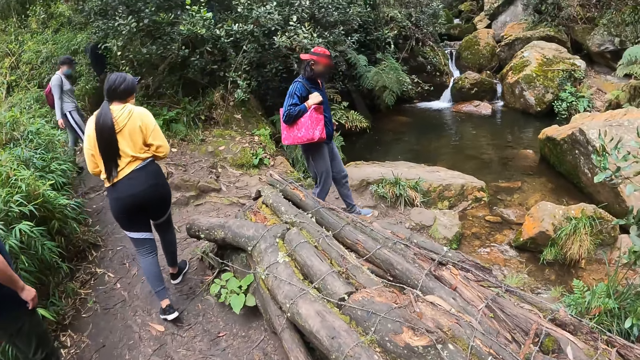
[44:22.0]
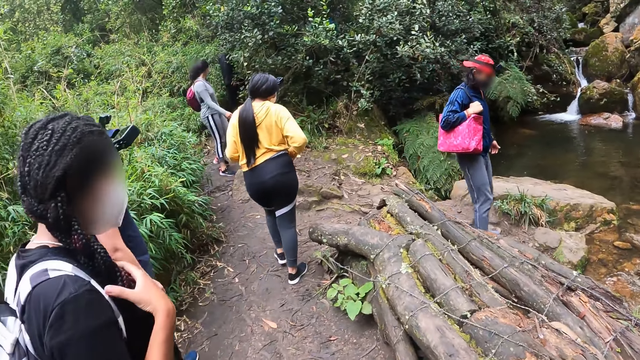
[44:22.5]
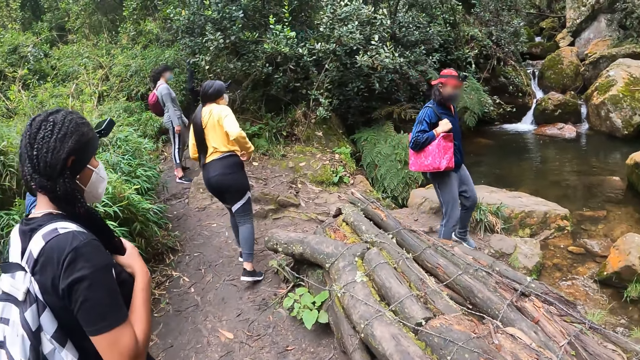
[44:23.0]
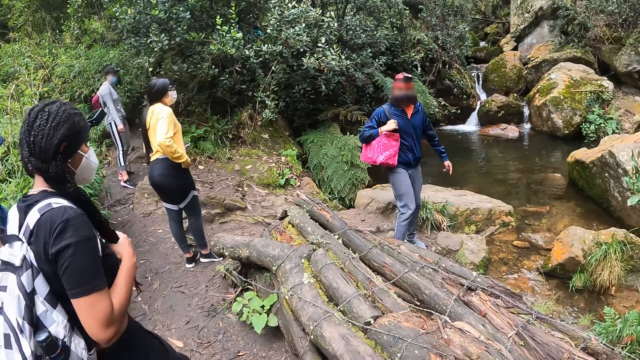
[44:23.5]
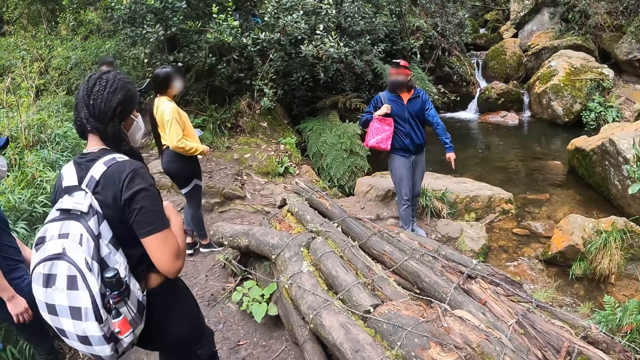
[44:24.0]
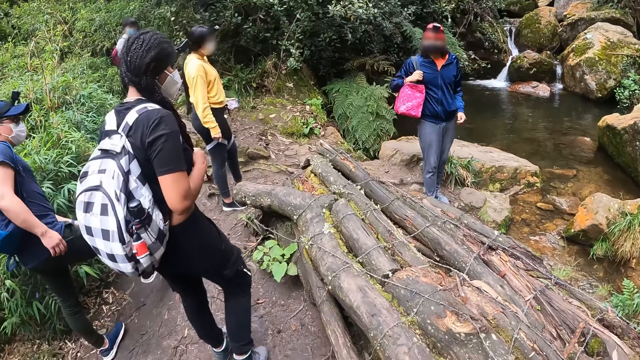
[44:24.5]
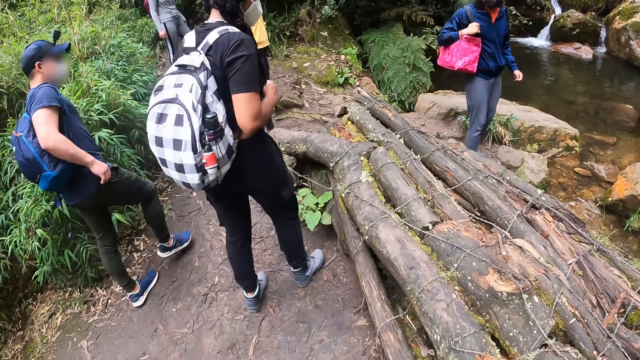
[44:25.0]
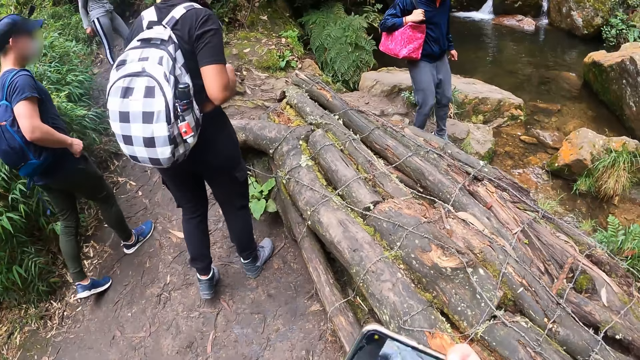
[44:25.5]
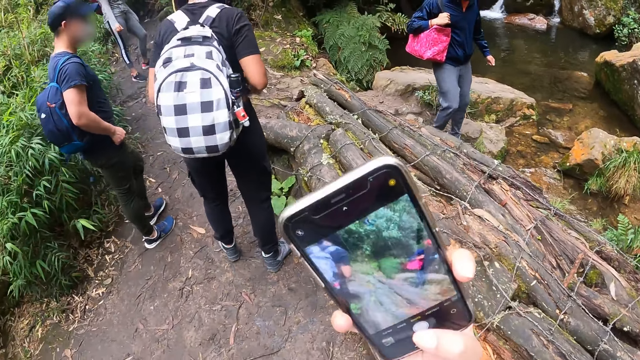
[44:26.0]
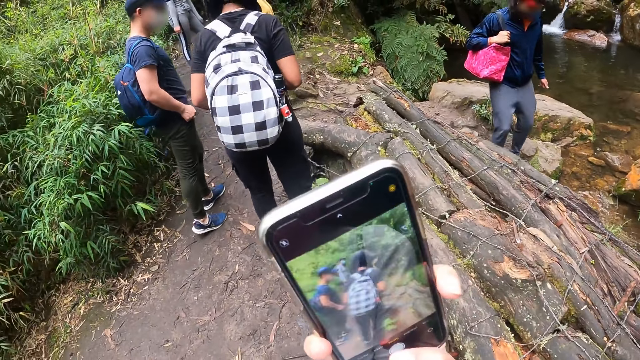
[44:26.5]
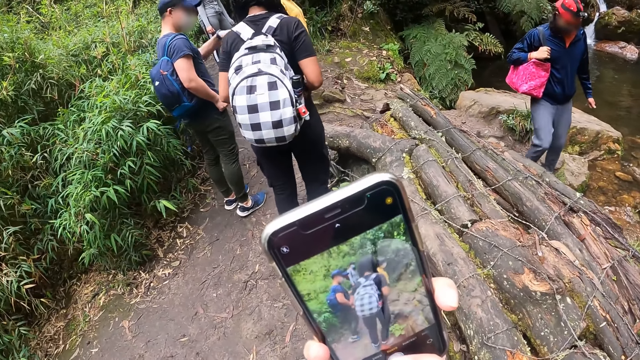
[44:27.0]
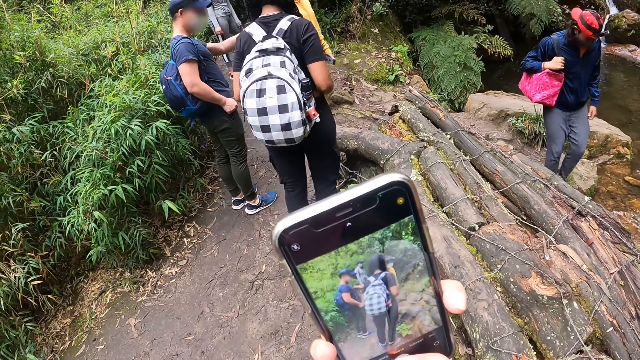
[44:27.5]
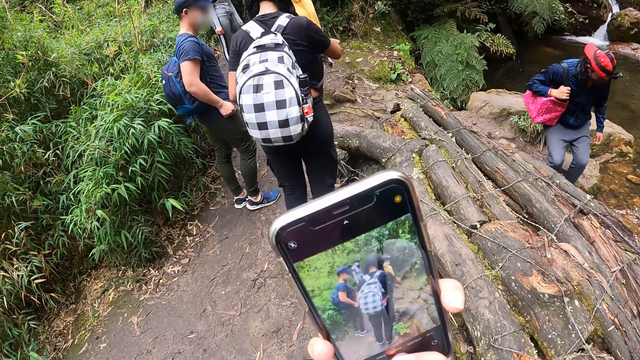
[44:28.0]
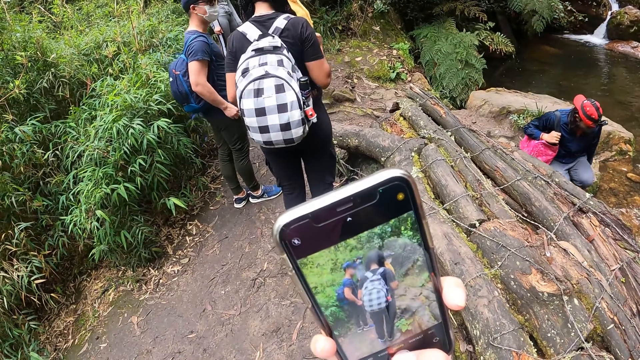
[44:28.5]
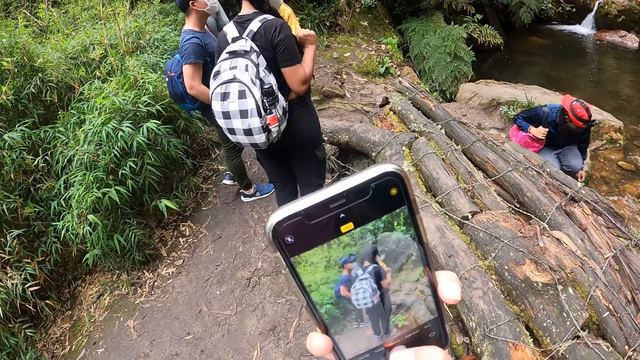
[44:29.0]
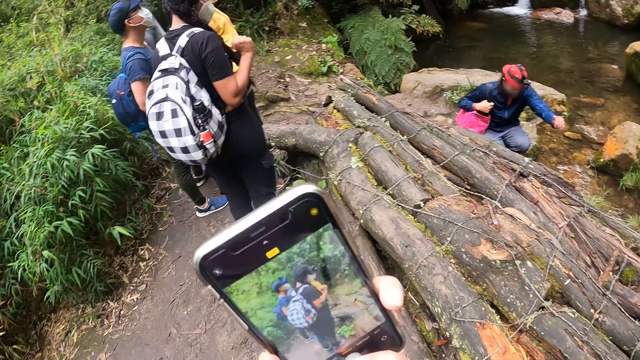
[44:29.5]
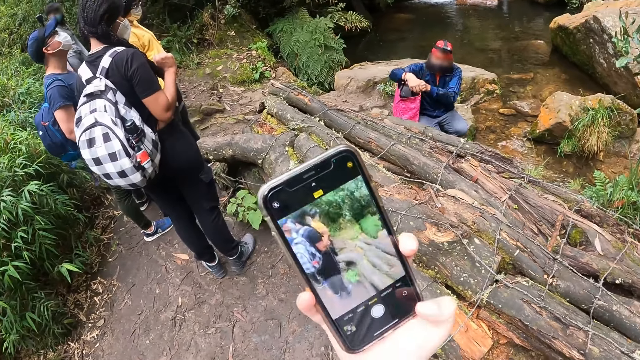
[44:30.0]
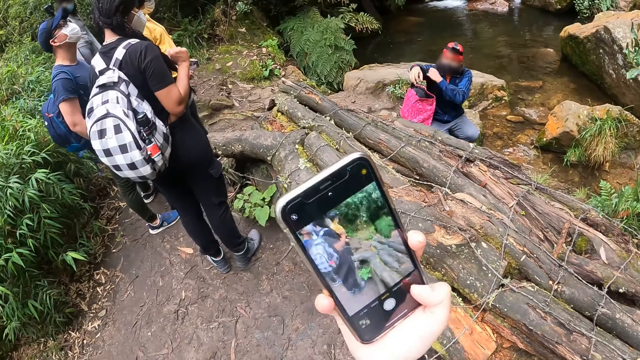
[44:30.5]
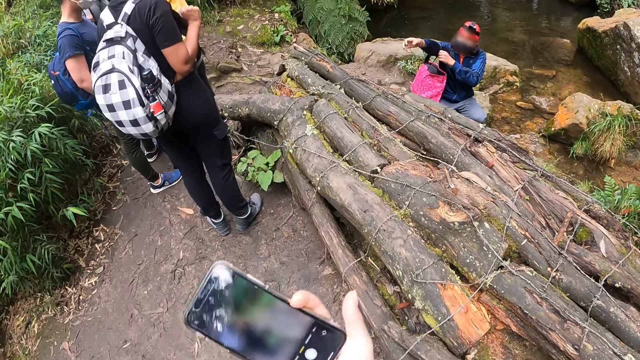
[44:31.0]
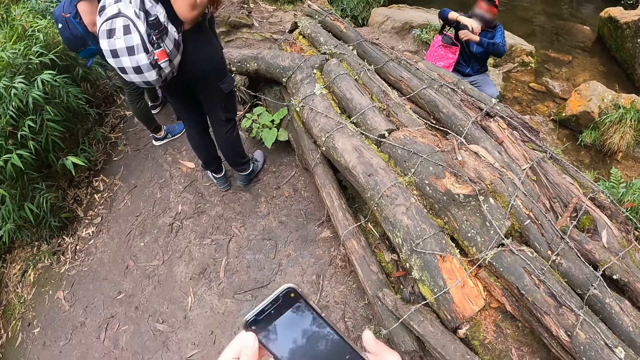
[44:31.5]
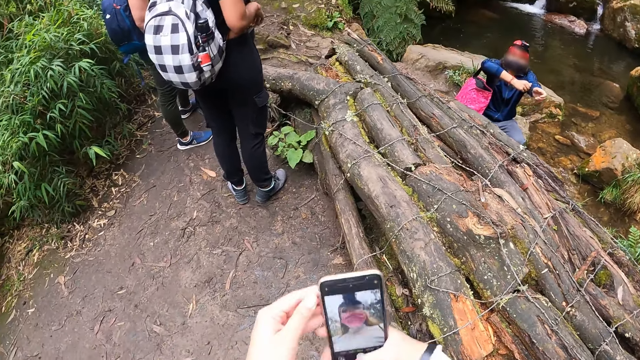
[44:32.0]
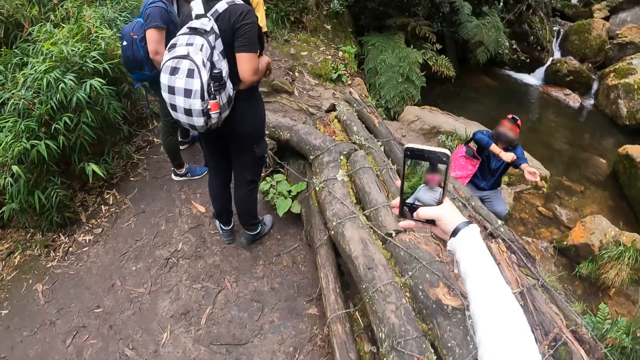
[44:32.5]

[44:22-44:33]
The camera wearer takes pictures with the phone. A man bends down beside the stream. The man folds the hand of his jacket with both hands.

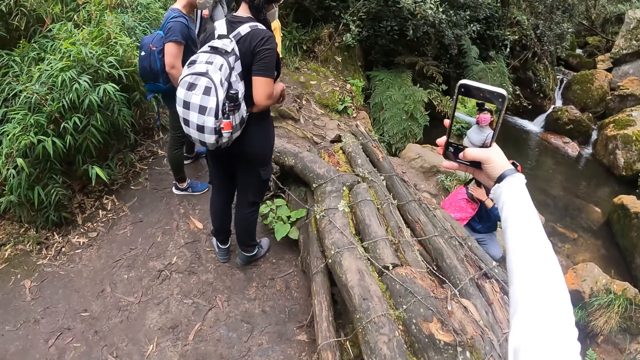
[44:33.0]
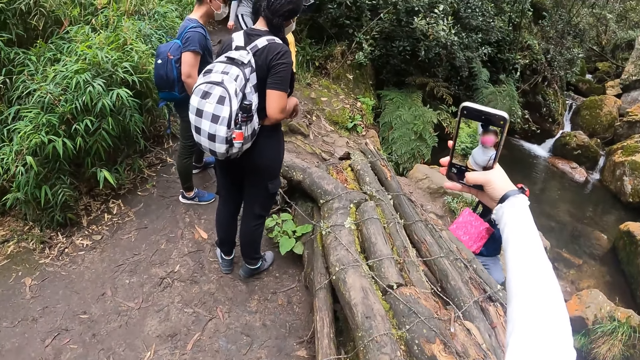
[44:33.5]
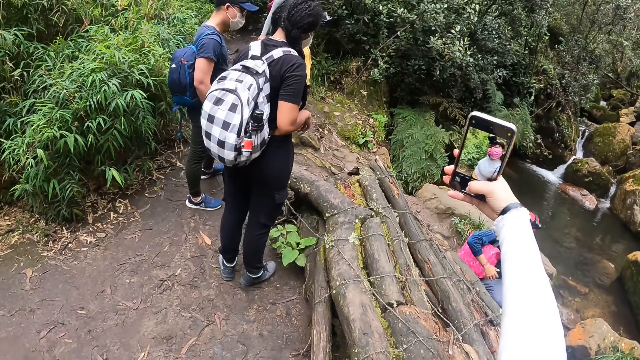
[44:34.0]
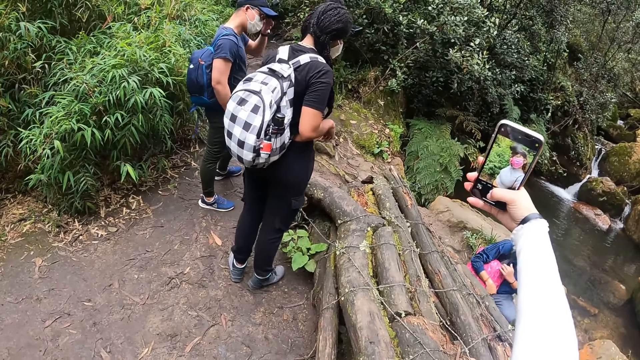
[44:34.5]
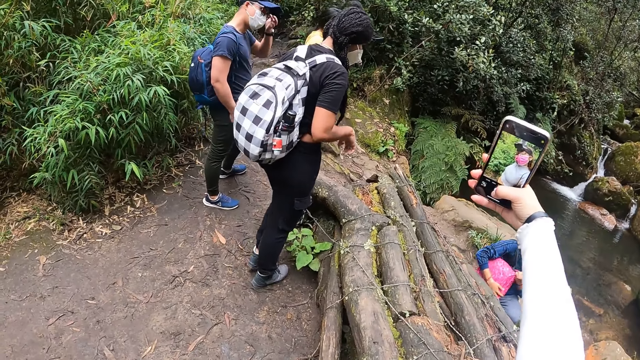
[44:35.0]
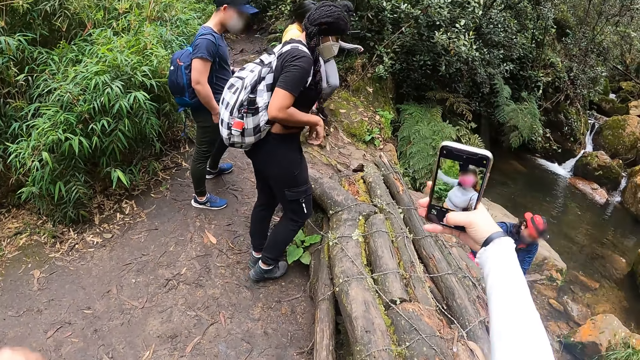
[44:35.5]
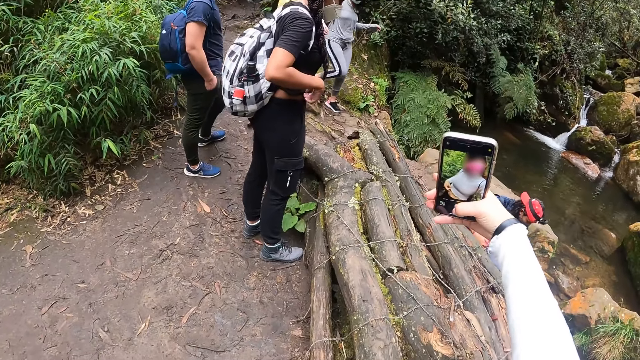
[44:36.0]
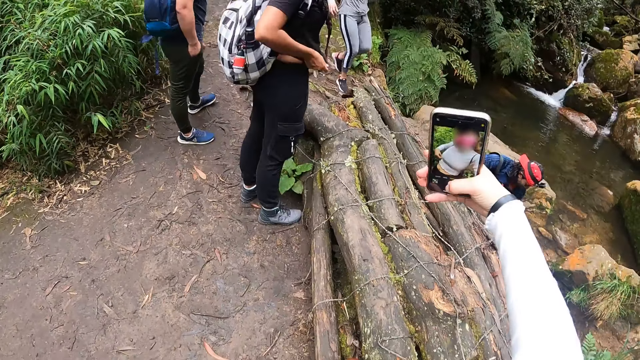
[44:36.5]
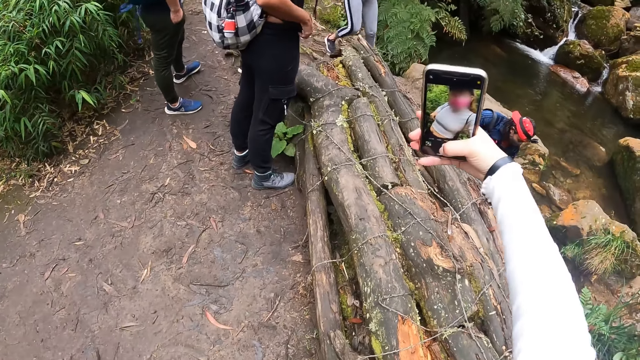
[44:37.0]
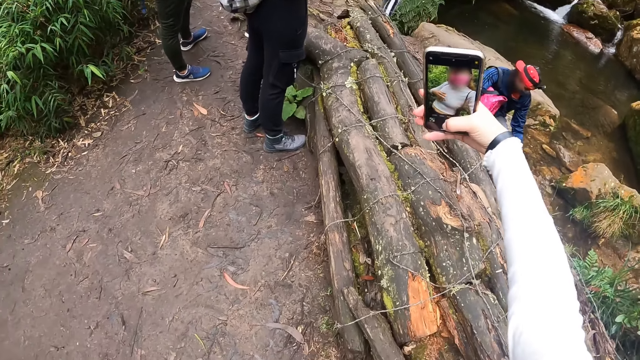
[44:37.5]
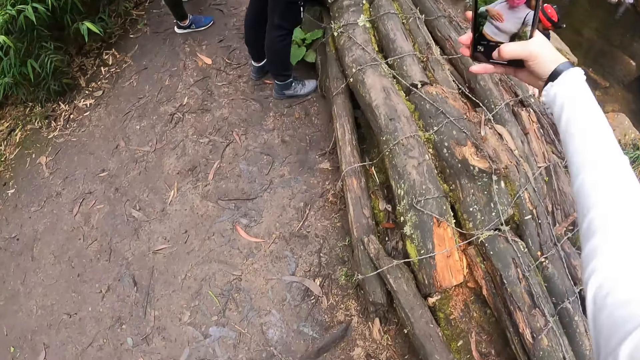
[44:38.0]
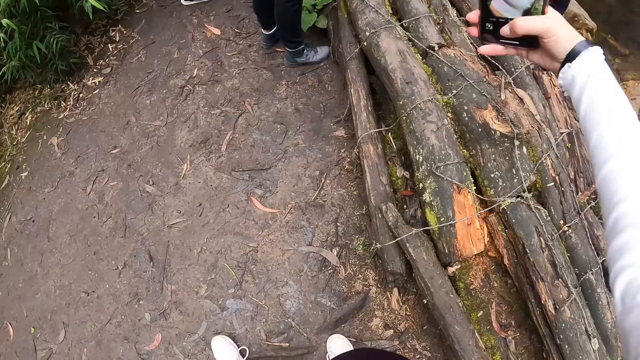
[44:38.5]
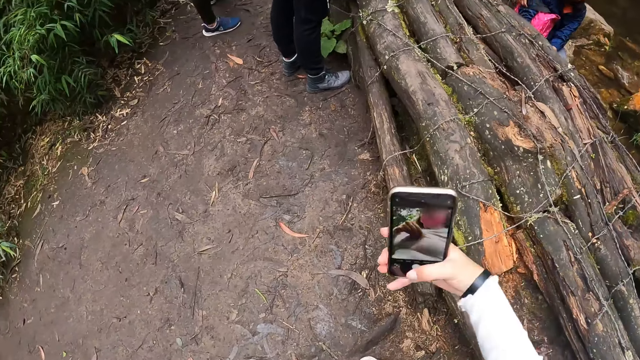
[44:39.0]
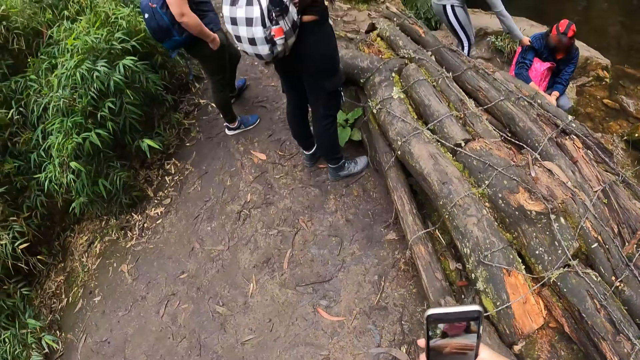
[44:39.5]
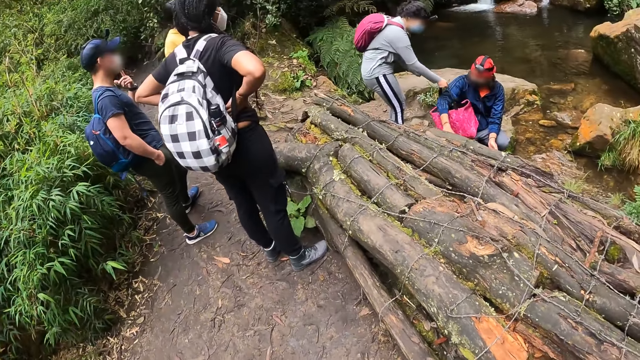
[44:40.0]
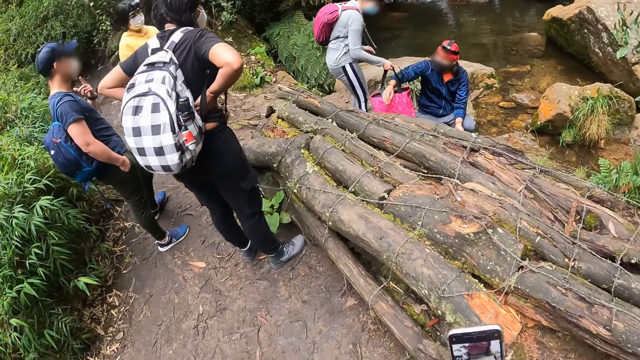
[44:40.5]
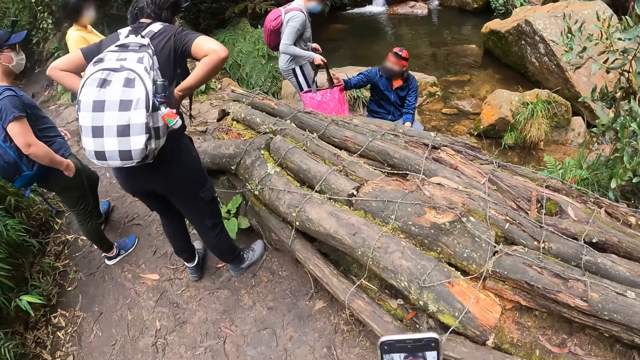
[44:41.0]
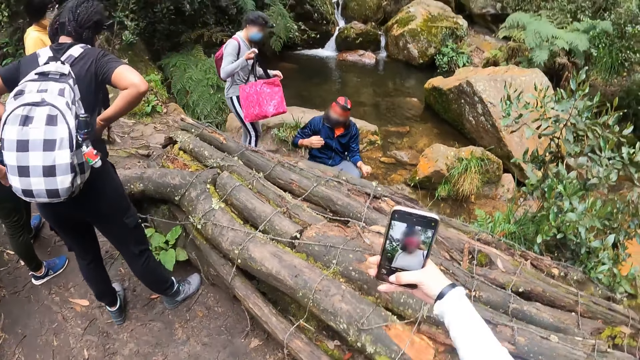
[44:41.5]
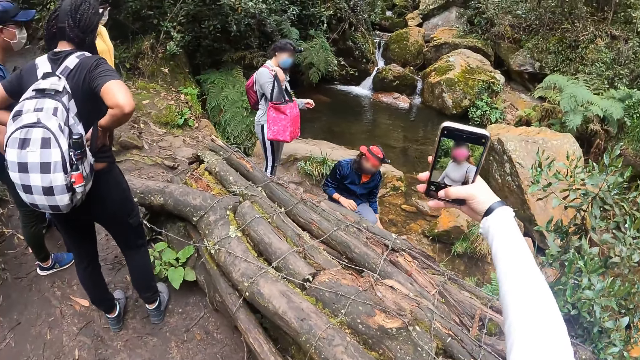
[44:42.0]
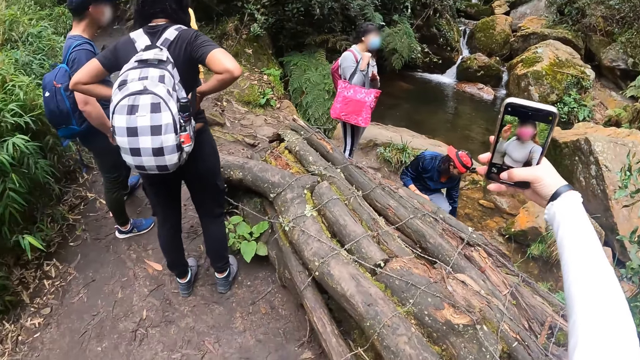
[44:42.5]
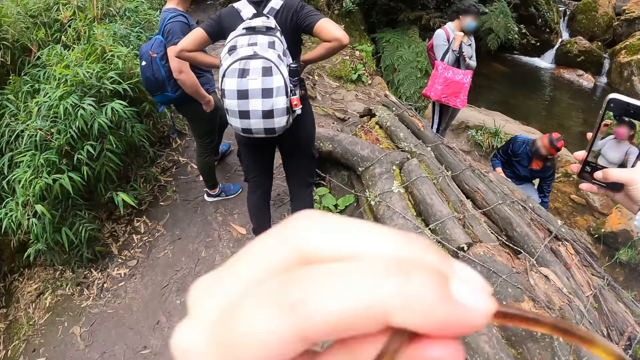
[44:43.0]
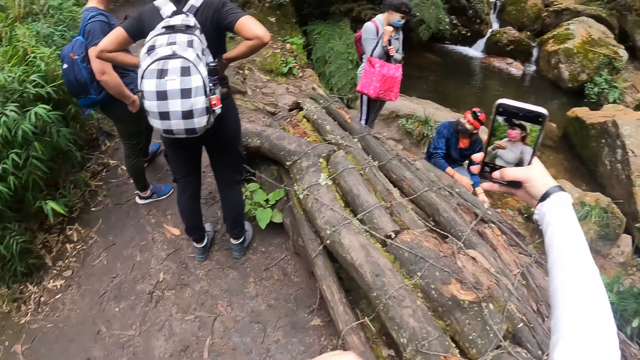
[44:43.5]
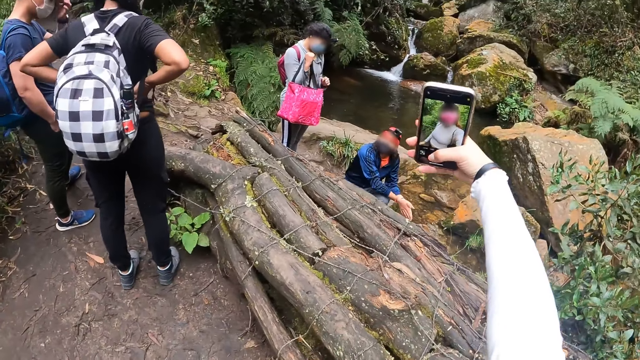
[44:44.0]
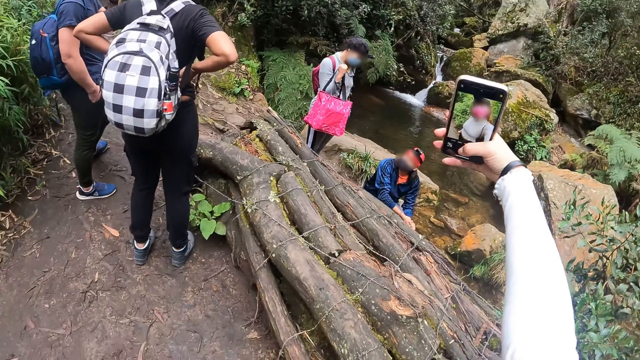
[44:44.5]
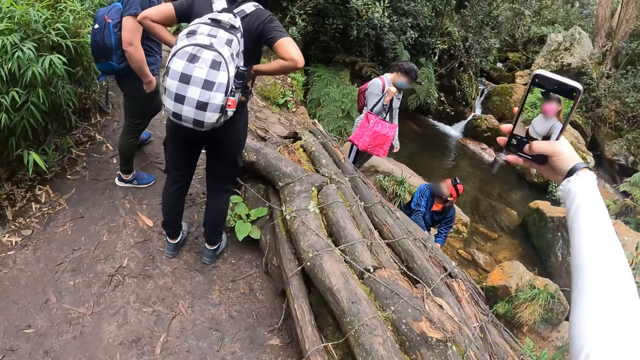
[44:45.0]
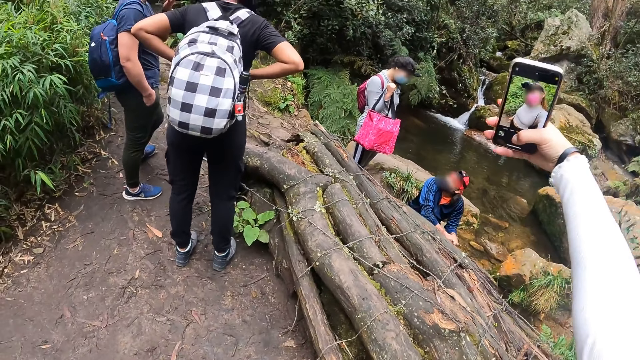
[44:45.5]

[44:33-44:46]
A man touches his face with his left hand beside the stream. A woman collects a bag from another man beside the stream with her right hand. The camera wearer takes off a pair of glasses from her face with her left hand. The woman interacts with the other man beside the stream.
